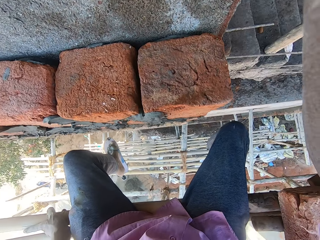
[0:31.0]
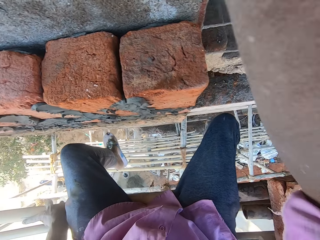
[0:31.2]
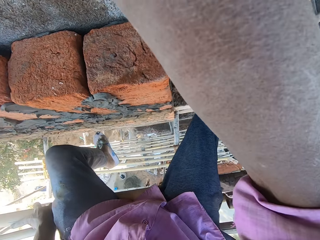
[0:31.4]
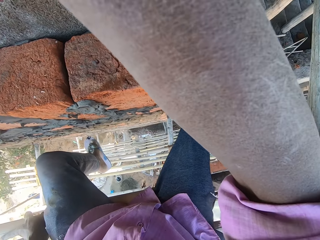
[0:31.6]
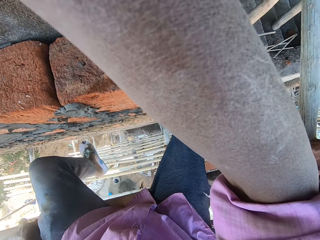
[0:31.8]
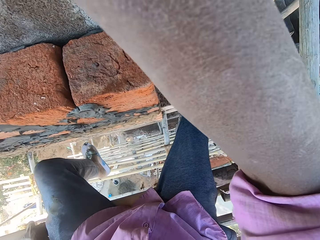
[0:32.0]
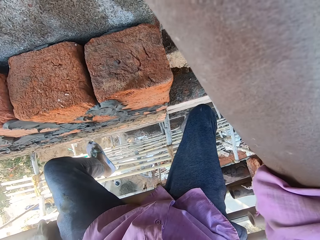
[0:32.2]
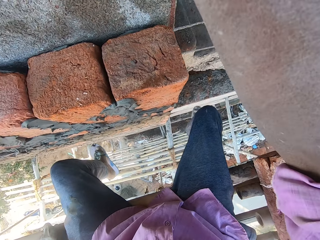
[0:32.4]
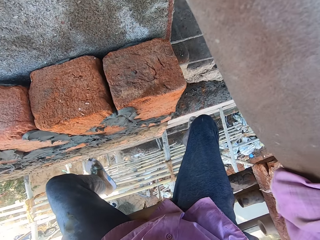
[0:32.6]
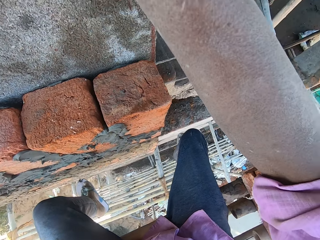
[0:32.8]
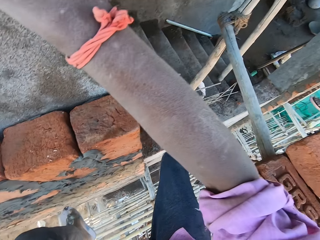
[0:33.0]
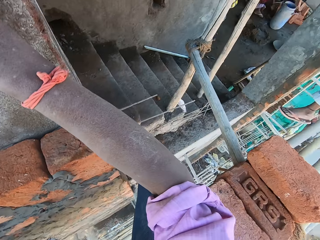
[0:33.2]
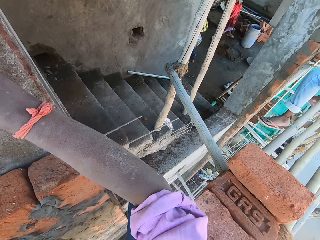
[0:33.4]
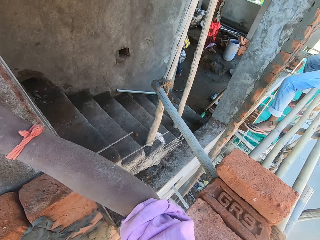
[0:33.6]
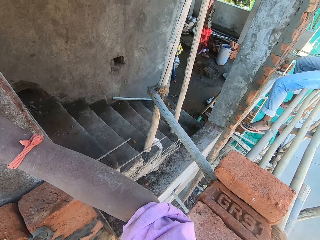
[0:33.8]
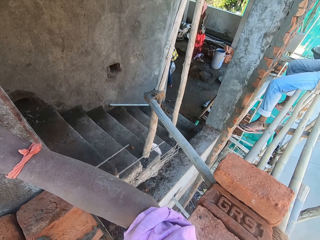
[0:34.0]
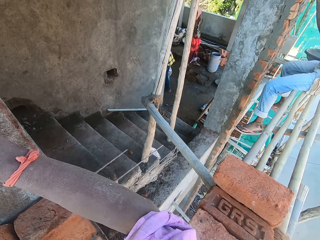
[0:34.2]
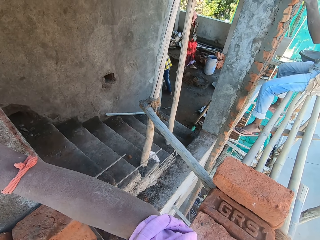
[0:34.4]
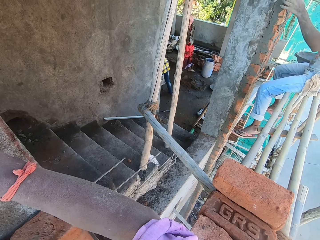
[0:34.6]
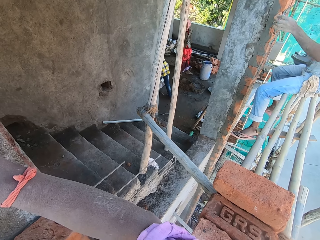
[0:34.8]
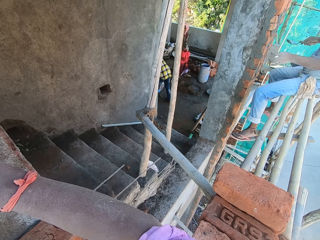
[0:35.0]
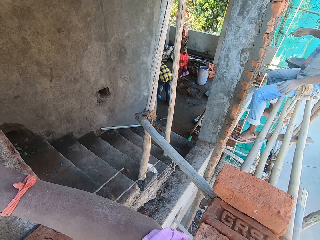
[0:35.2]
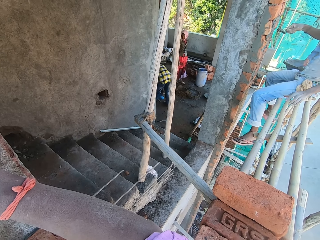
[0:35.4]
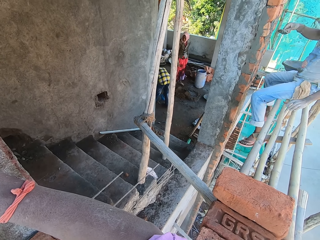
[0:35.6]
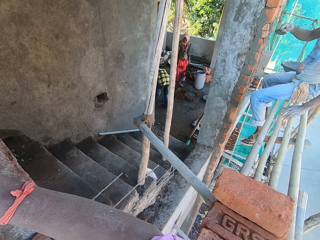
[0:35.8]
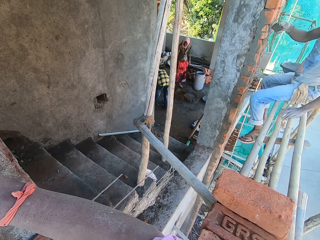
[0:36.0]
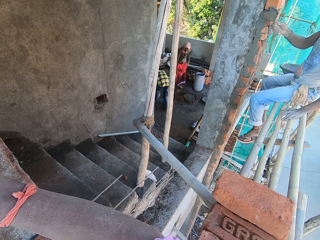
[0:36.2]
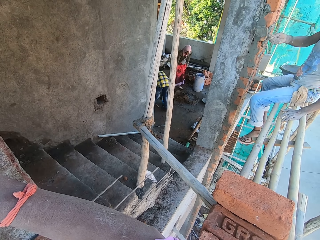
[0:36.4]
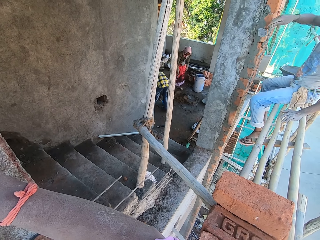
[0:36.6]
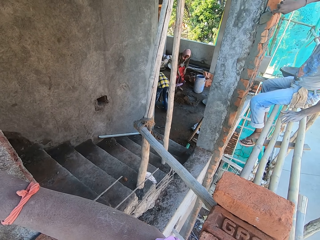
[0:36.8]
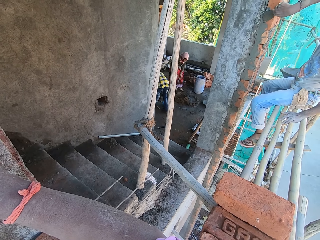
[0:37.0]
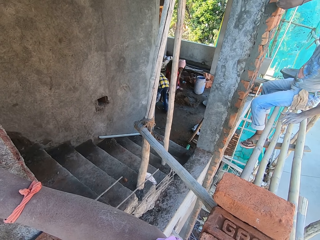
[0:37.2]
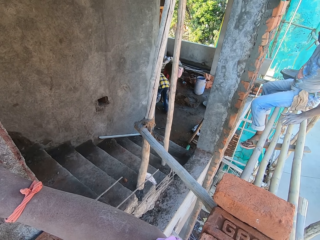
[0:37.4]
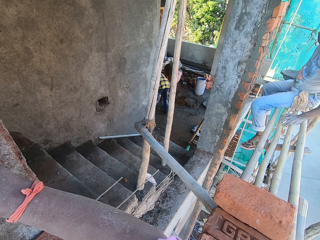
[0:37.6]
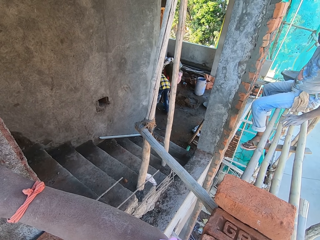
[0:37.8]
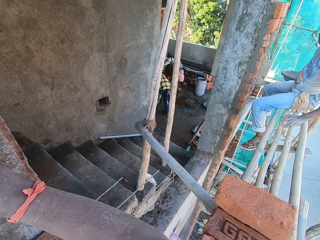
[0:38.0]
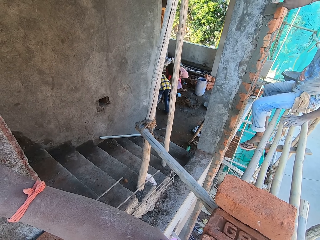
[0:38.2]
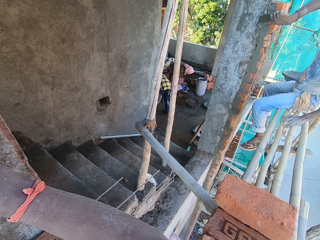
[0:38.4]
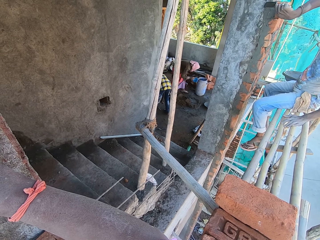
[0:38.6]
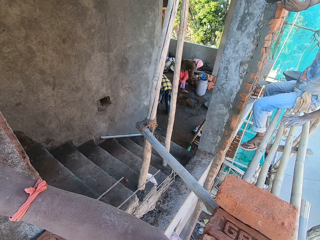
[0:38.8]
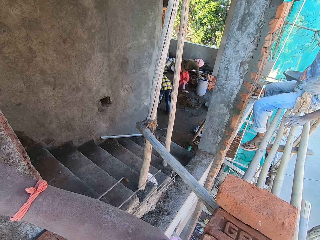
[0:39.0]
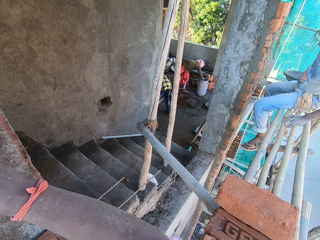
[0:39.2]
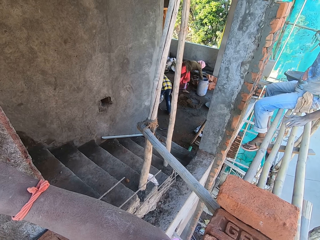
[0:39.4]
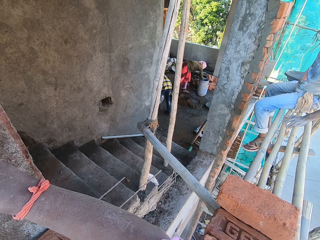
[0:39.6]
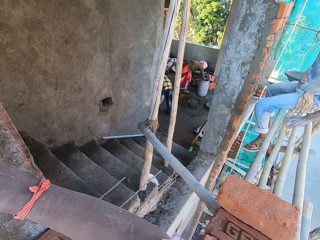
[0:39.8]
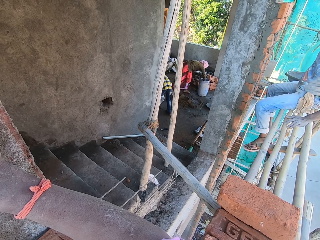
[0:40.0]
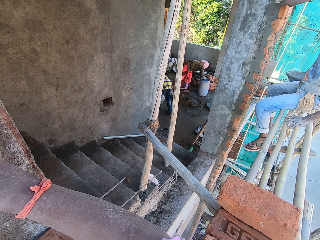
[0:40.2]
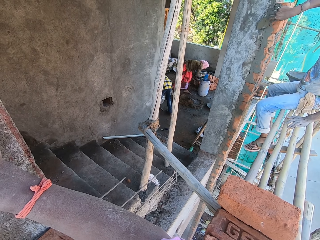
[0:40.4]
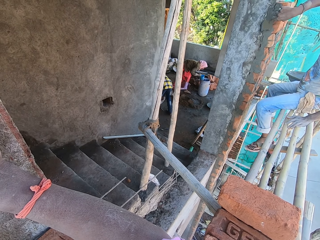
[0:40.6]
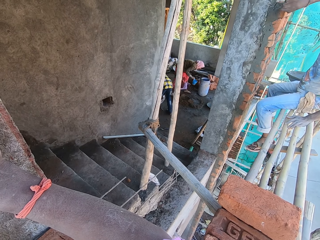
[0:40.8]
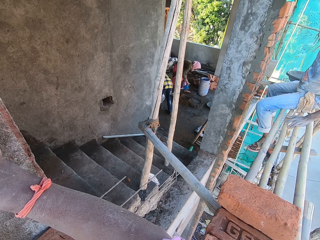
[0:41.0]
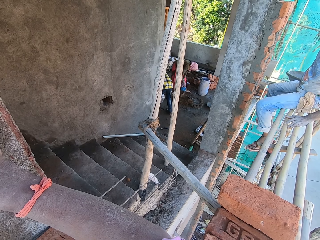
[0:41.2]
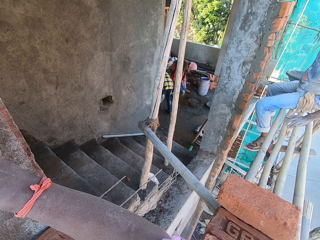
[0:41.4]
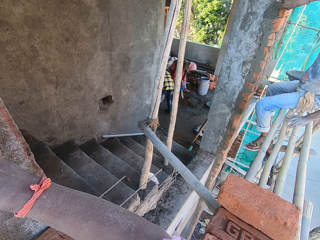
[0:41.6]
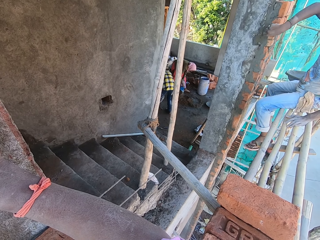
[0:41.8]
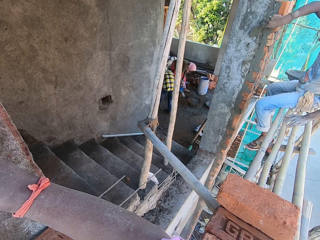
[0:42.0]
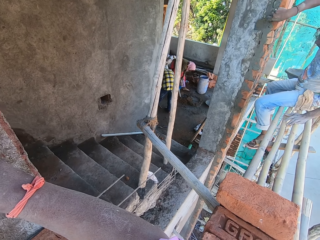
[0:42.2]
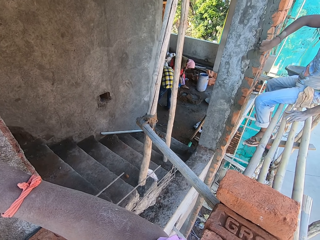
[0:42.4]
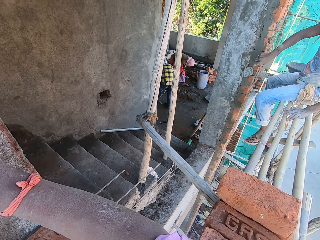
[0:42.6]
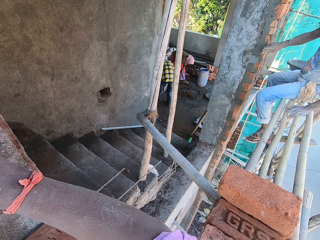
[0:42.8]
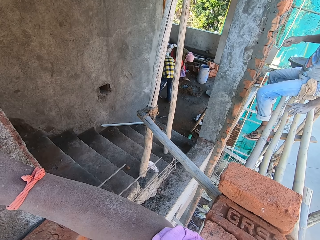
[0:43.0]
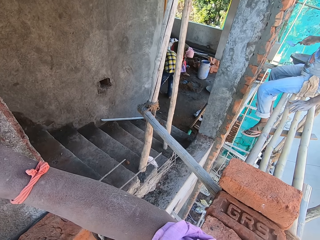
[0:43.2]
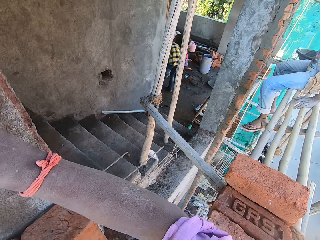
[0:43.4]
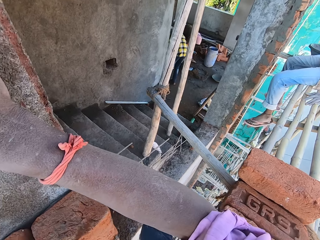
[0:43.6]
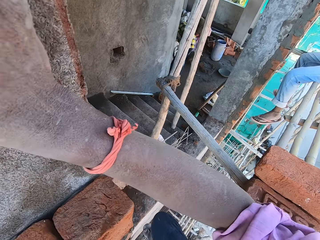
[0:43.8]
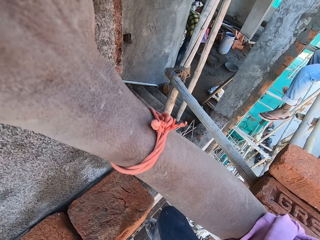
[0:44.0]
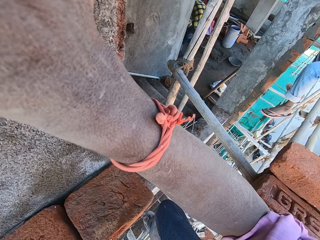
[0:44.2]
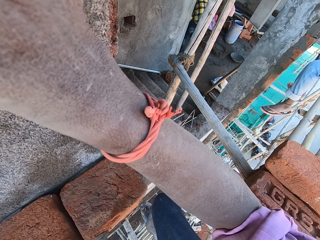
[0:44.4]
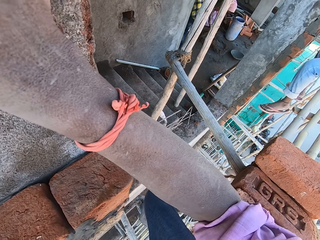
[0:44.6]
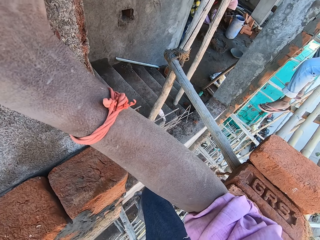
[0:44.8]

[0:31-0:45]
A man pours some mortar in a hand trowel in his right hand on some bricks on the wall. The camera wearer looks around. The man plasters the mortar on the brick with the hand trowel in his right hand. The woman picks up the blue cup from the ground with her right hand. The woman takes some water from the bucket with the blue cup in her right hand. The woman pours the water from the blue cup on the mortar on the ground.

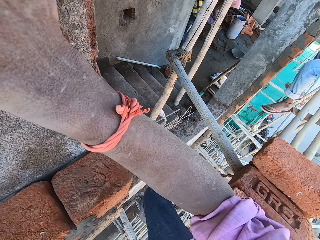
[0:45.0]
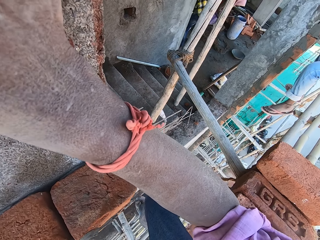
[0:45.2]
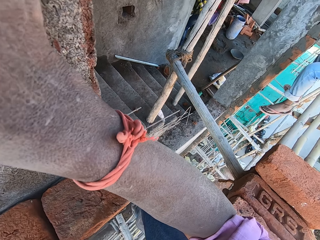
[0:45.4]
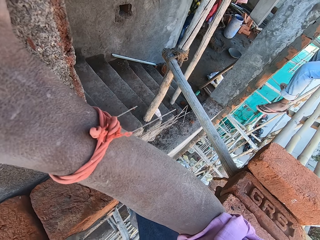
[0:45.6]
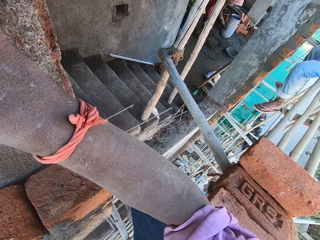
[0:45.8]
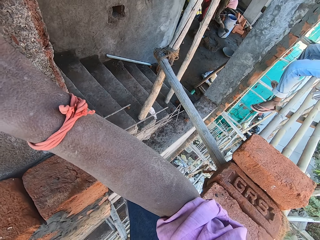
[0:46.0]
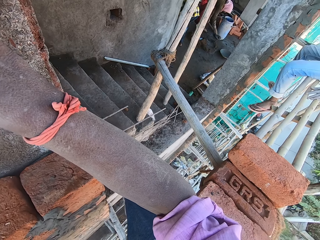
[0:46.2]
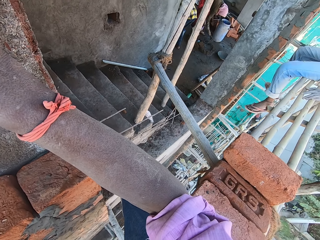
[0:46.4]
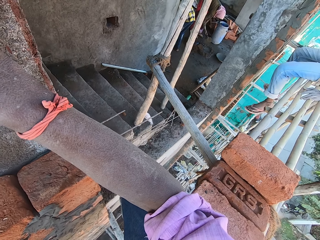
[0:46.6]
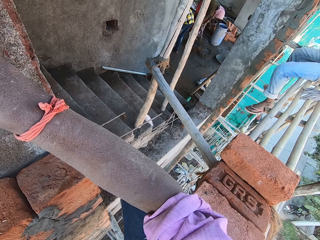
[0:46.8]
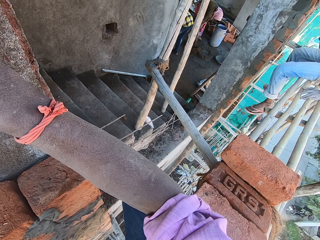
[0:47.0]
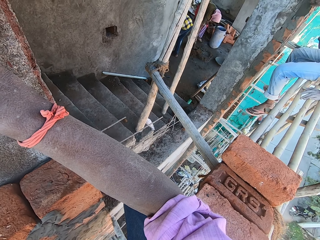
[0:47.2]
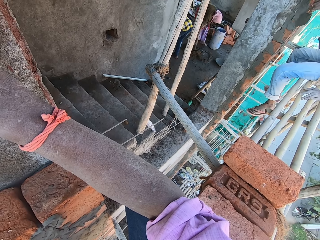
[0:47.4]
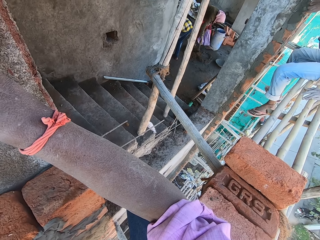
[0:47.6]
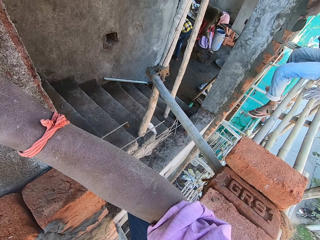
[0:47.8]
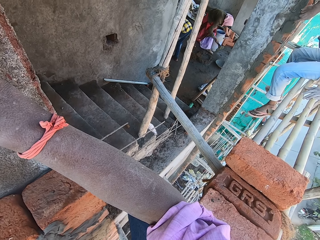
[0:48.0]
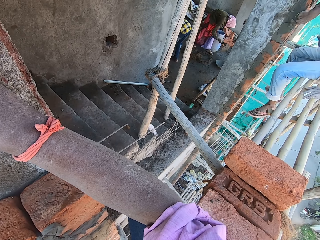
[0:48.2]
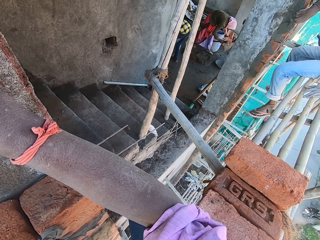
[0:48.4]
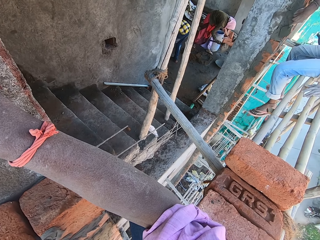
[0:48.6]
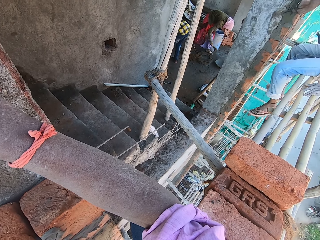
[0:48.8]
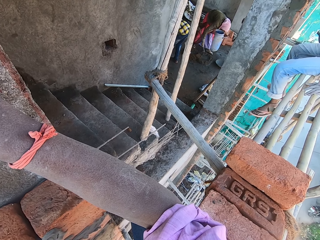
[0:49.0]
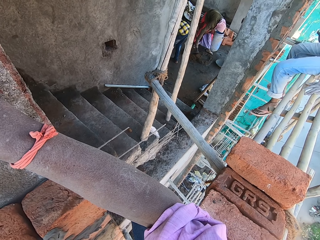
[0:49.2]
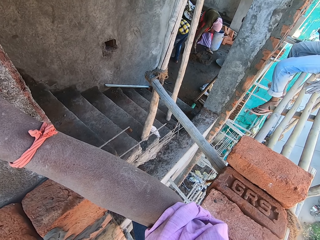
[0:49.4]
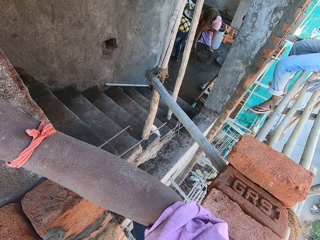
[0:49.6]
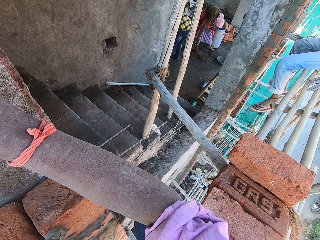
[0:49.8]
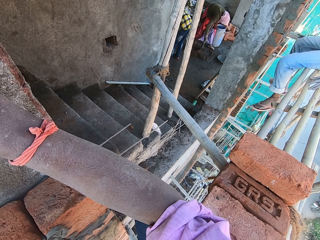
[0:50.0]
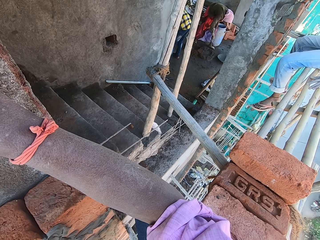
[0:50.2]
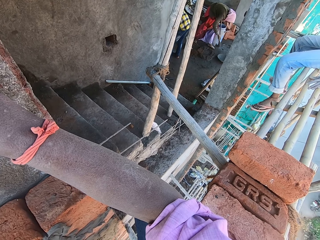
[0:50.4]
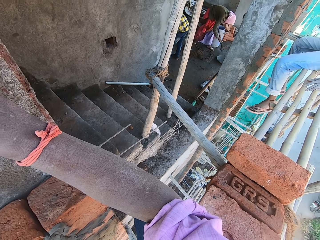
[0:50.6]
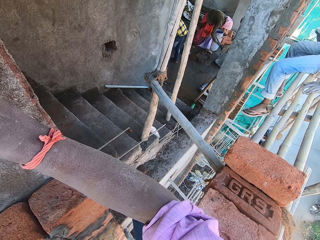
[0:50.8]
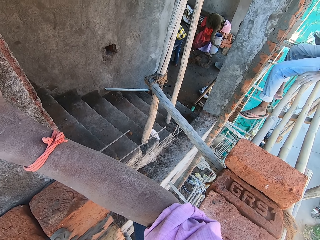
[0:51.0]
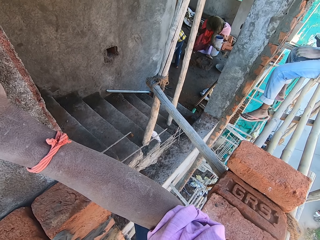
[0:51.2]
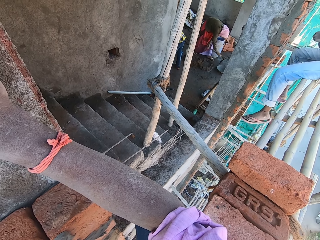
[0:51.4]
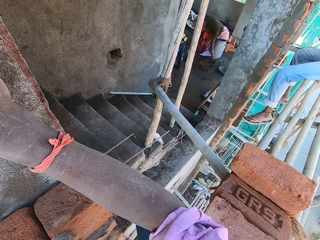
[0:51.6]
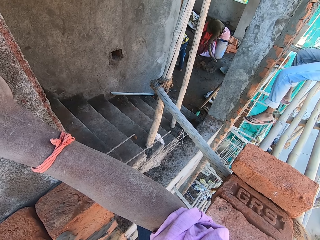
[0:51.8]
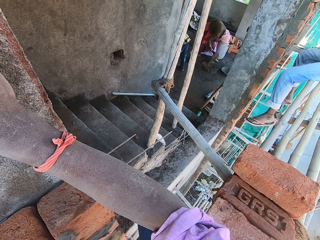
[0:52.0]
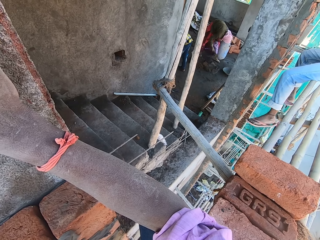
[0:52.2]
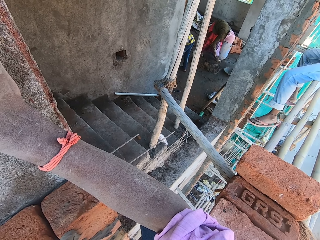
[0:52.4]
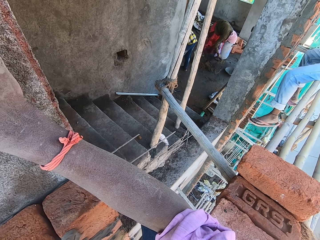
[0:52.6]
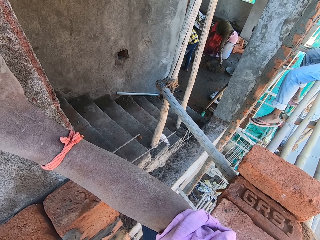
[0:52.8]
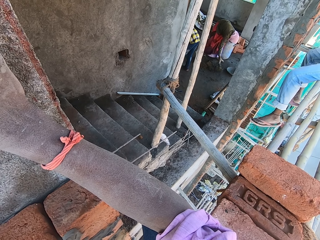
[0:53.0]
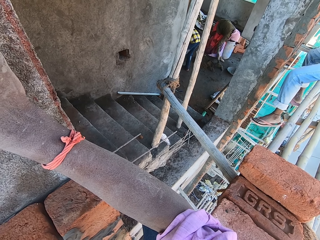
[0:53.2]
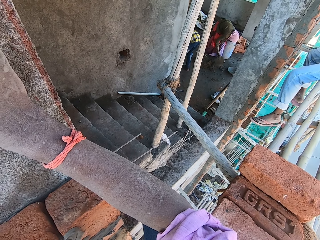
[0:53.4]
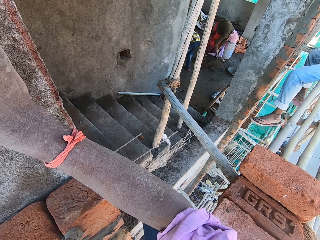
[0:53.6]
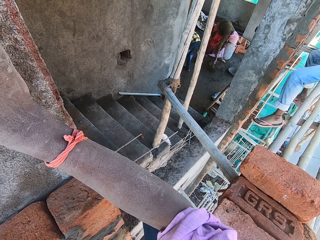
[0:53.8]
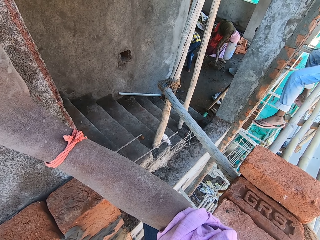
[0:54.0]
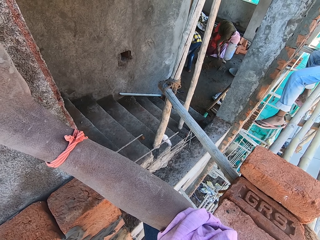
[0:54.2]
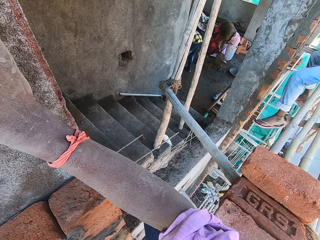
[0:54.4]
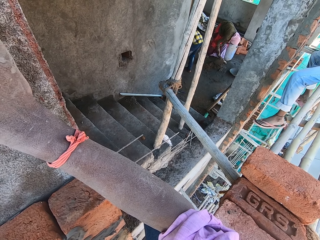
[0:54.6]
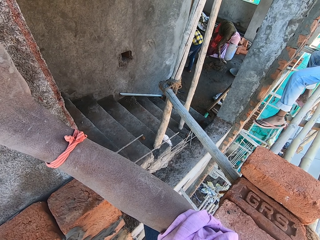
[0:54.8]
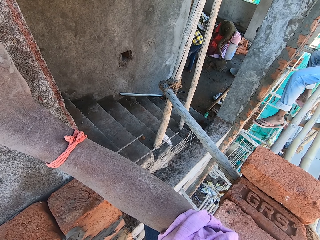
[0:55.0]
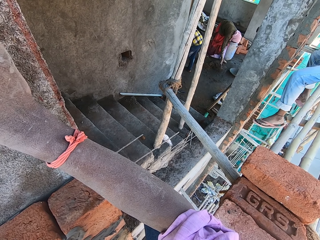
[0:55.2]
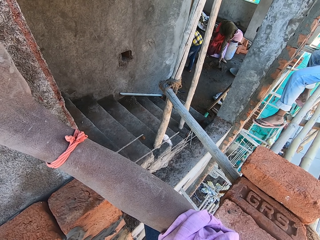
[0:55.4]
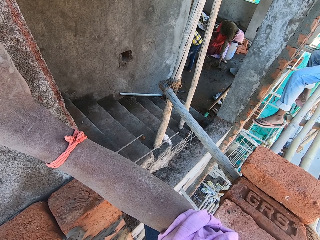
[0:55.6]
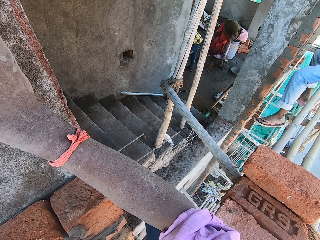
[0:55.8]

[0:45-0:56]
The woman adjusts the water in the mortar with the mason in her hands. The woman mixes the mortar on the ground with the mason in her hands.
